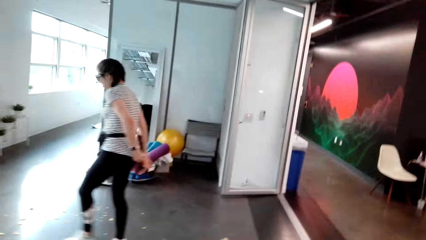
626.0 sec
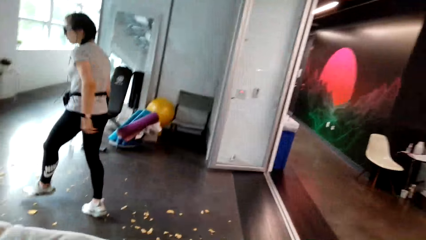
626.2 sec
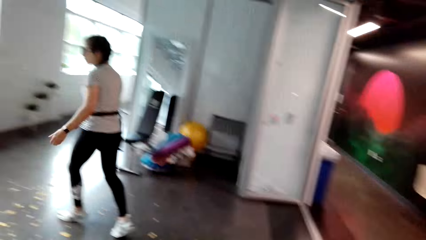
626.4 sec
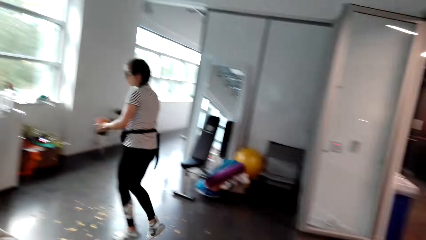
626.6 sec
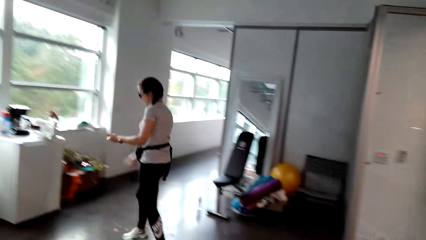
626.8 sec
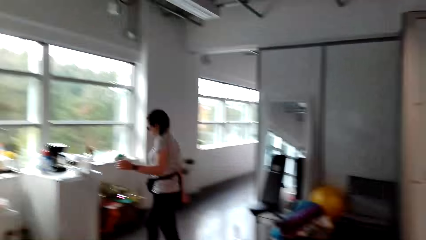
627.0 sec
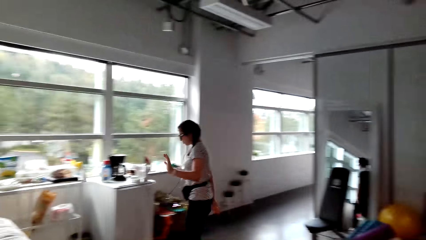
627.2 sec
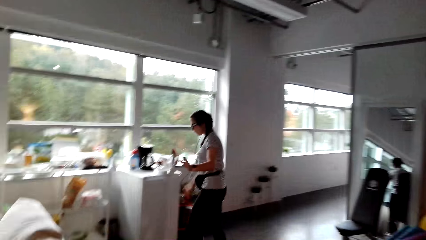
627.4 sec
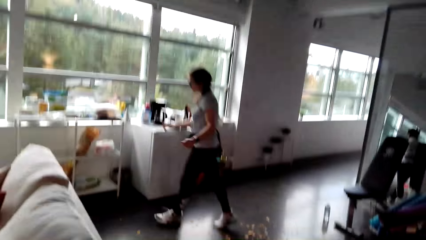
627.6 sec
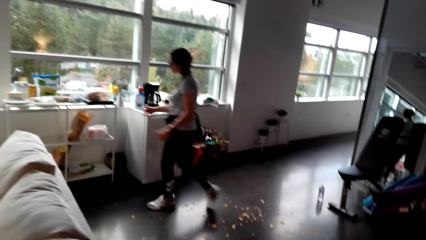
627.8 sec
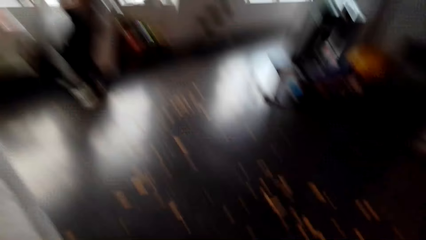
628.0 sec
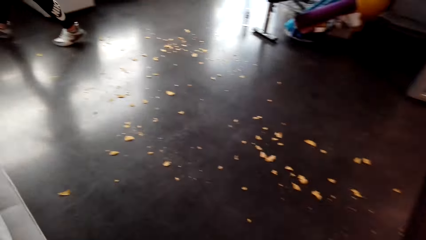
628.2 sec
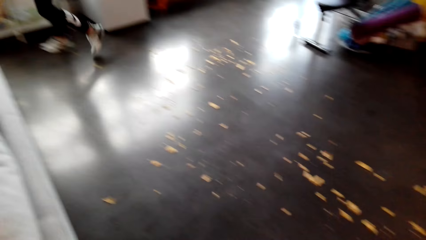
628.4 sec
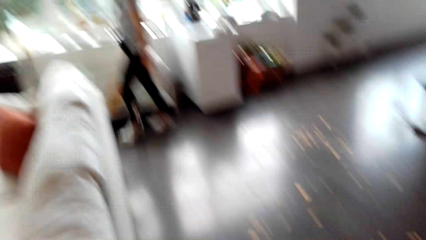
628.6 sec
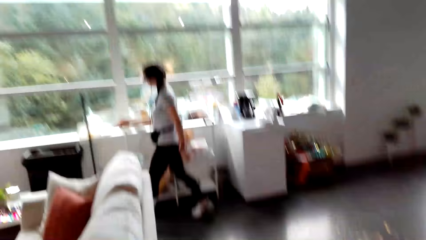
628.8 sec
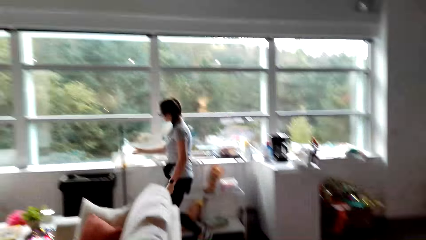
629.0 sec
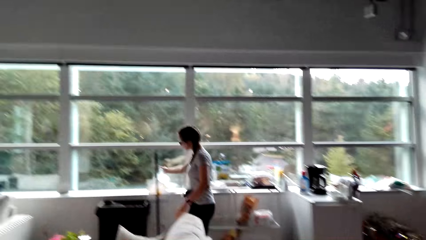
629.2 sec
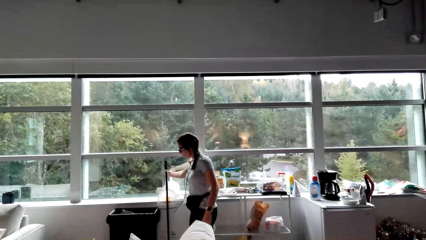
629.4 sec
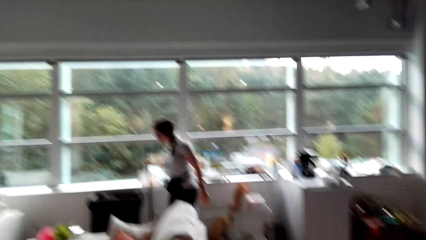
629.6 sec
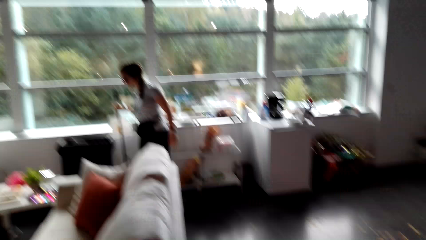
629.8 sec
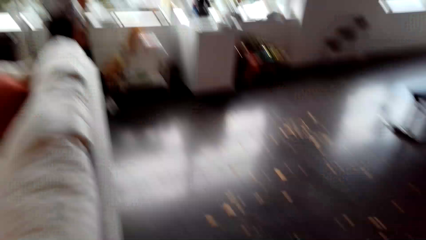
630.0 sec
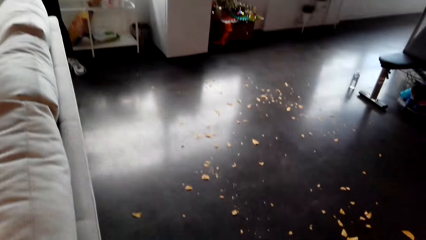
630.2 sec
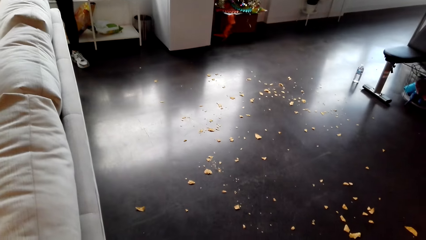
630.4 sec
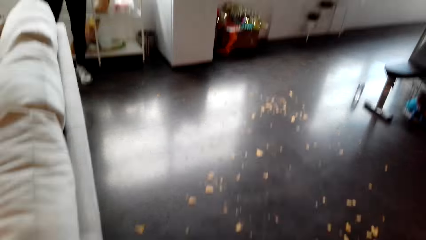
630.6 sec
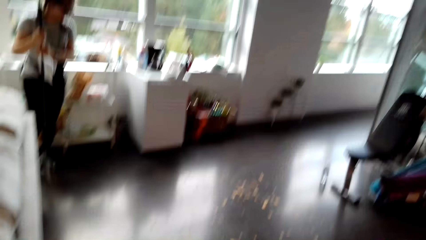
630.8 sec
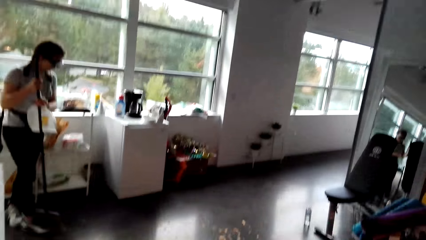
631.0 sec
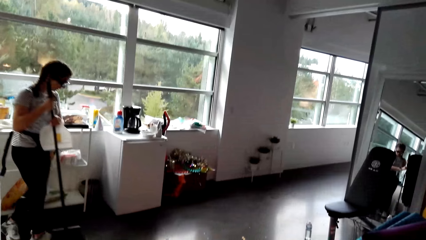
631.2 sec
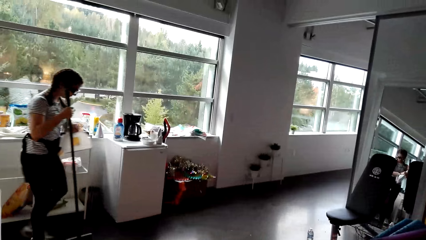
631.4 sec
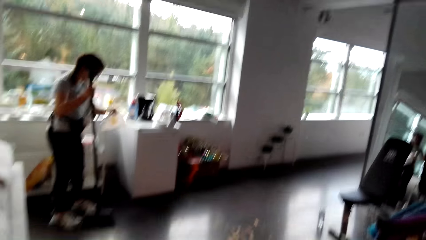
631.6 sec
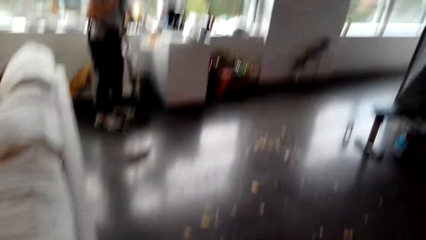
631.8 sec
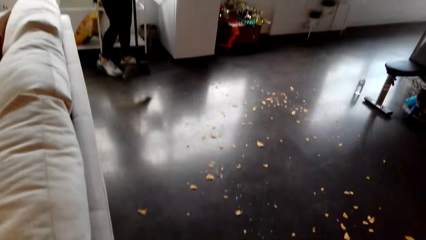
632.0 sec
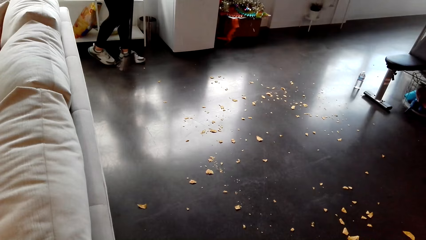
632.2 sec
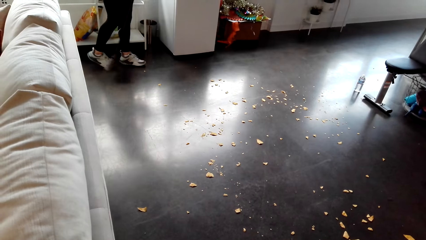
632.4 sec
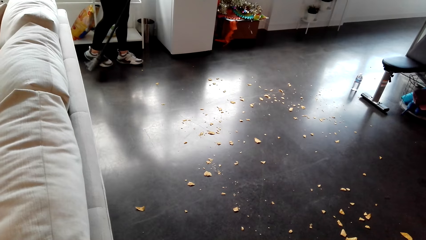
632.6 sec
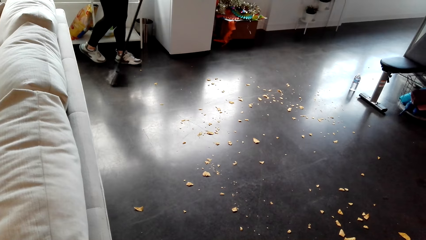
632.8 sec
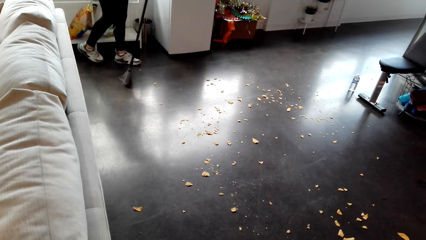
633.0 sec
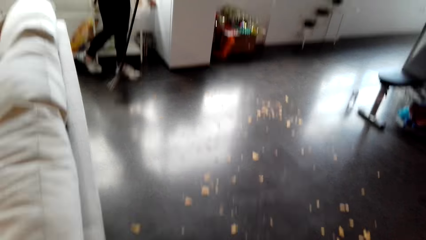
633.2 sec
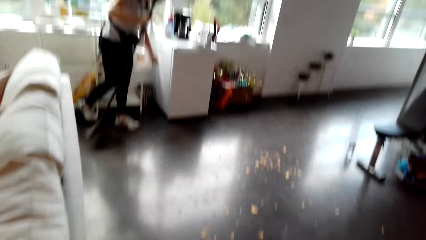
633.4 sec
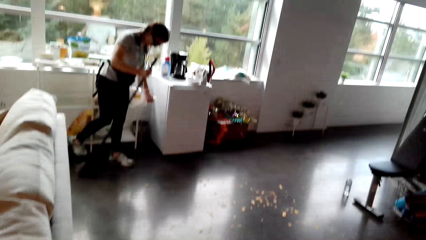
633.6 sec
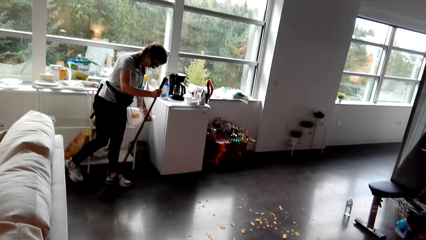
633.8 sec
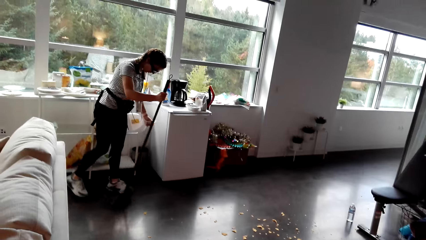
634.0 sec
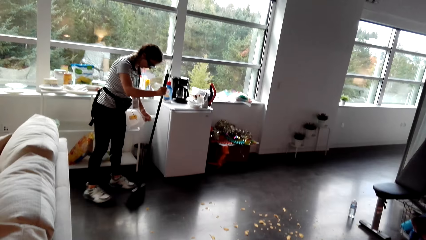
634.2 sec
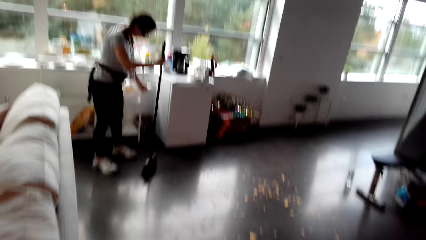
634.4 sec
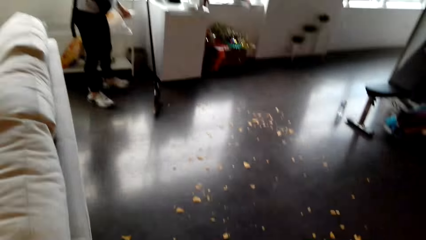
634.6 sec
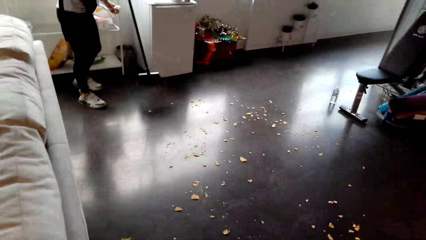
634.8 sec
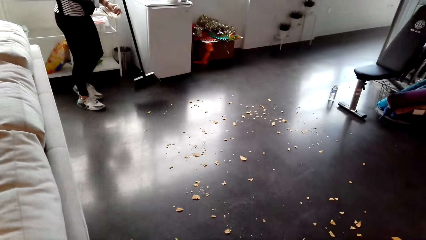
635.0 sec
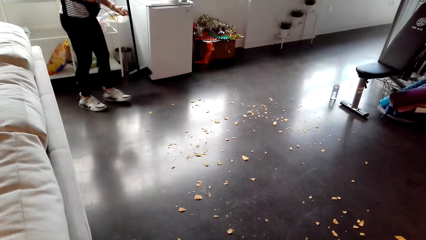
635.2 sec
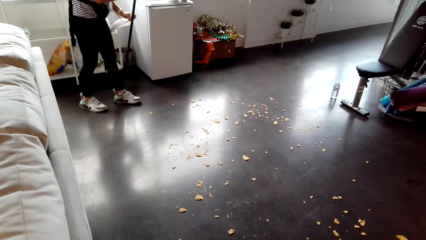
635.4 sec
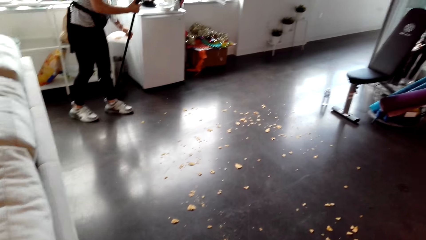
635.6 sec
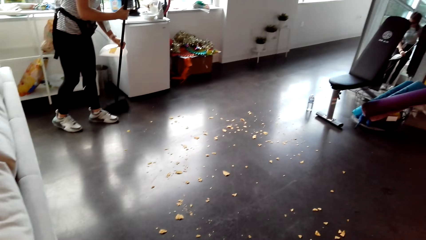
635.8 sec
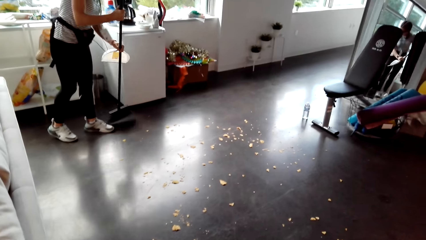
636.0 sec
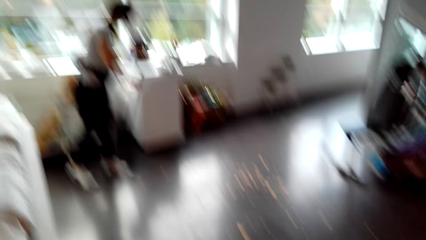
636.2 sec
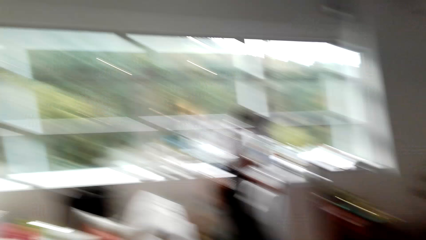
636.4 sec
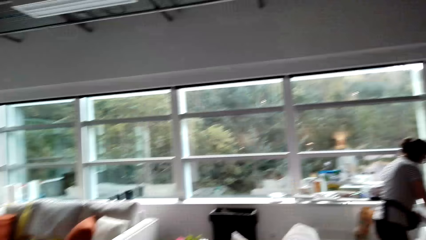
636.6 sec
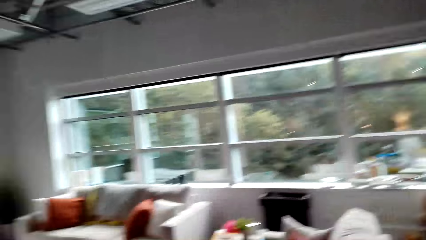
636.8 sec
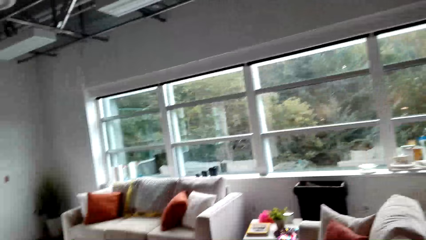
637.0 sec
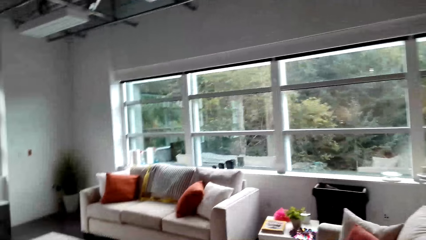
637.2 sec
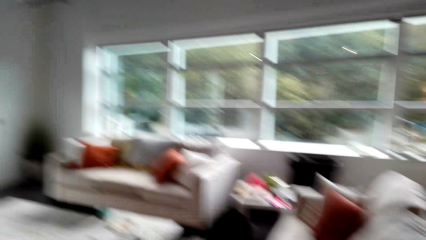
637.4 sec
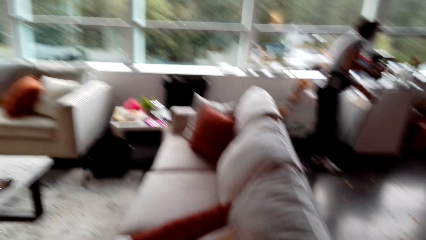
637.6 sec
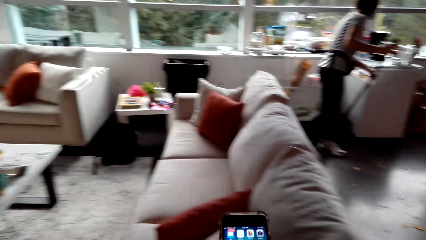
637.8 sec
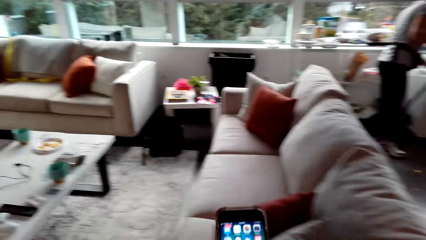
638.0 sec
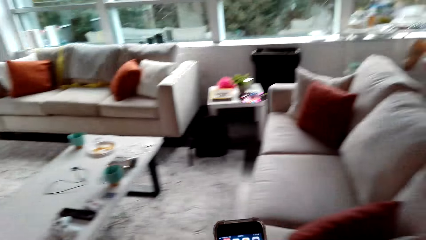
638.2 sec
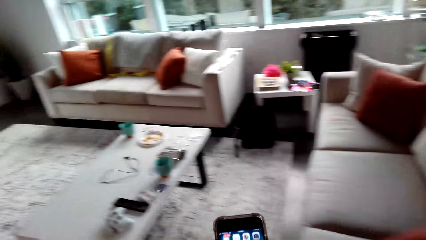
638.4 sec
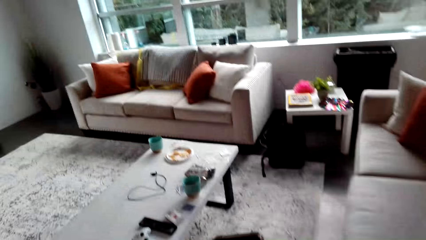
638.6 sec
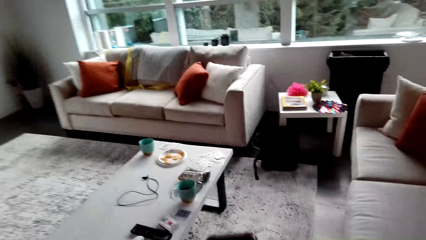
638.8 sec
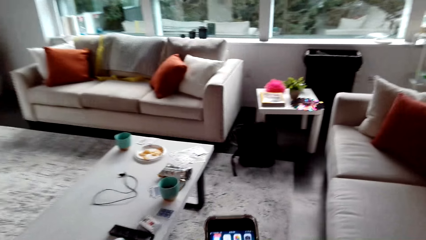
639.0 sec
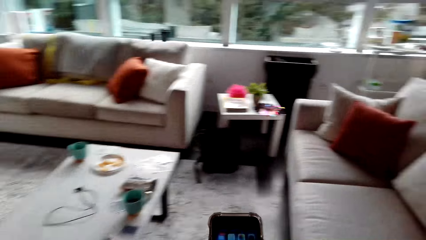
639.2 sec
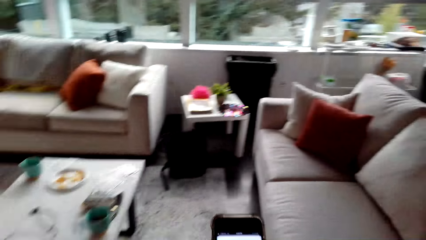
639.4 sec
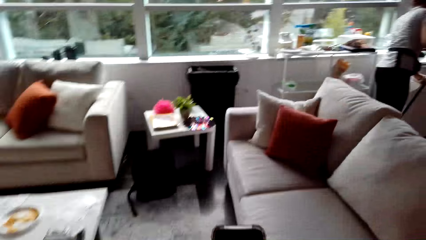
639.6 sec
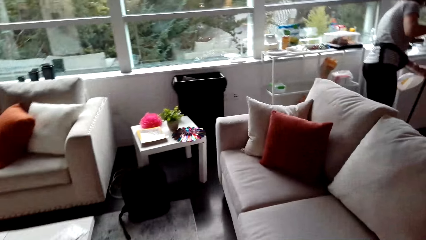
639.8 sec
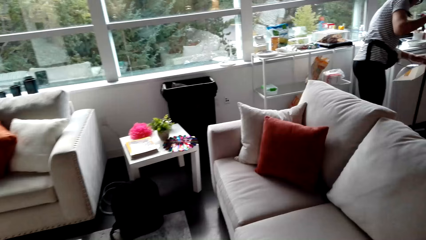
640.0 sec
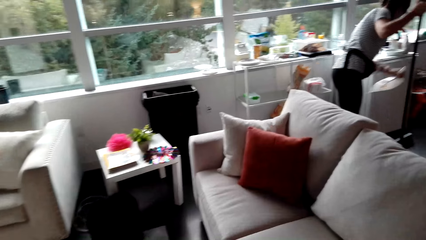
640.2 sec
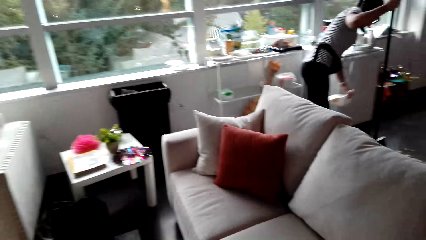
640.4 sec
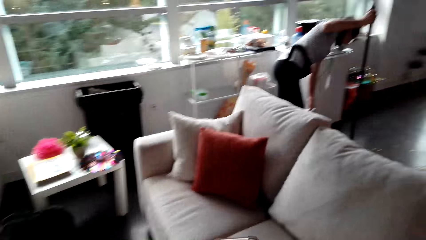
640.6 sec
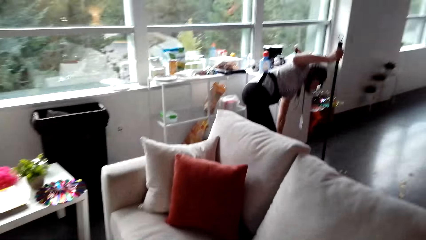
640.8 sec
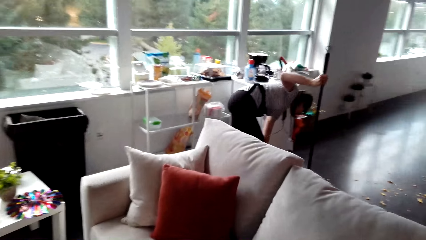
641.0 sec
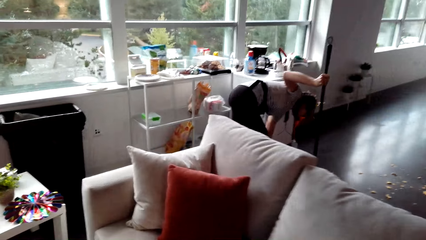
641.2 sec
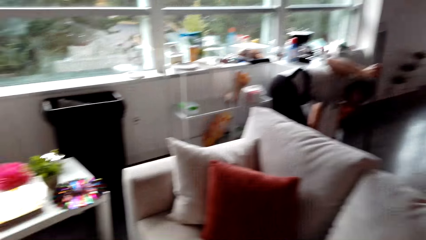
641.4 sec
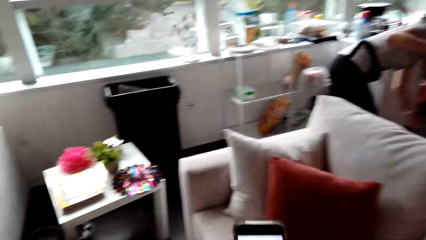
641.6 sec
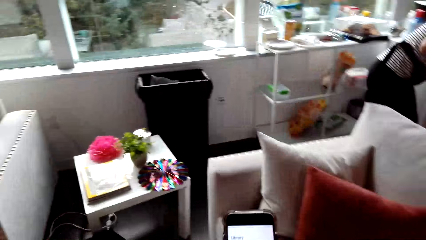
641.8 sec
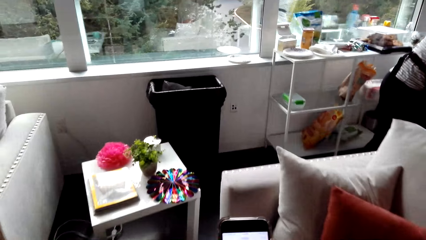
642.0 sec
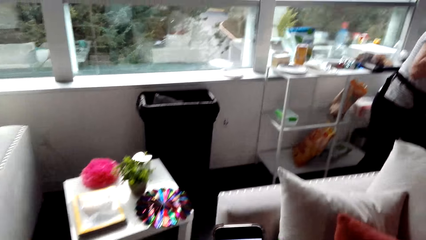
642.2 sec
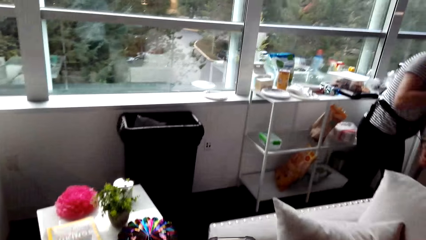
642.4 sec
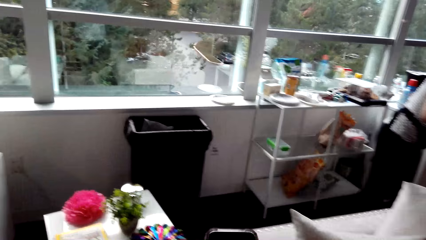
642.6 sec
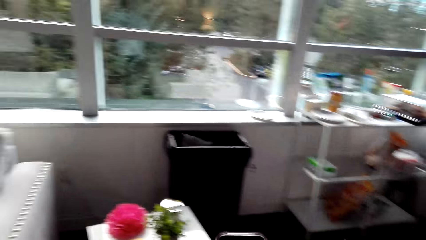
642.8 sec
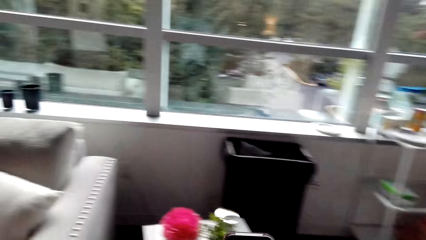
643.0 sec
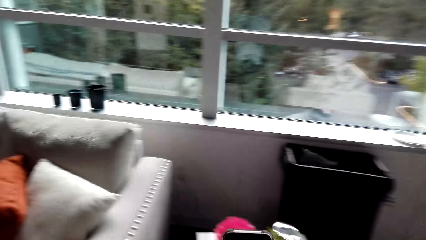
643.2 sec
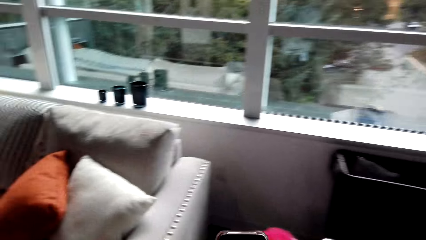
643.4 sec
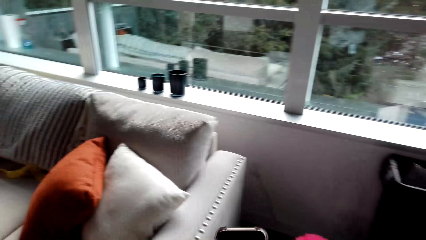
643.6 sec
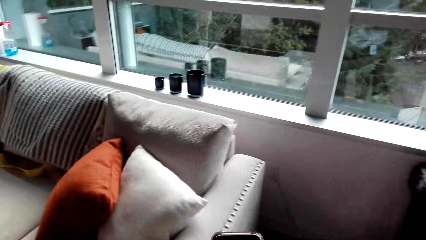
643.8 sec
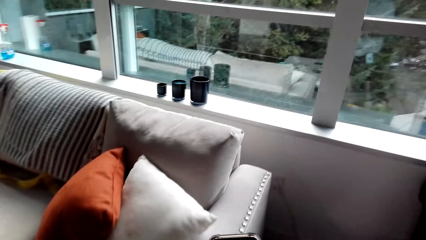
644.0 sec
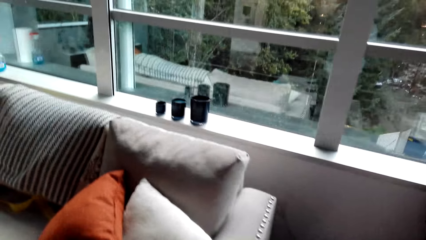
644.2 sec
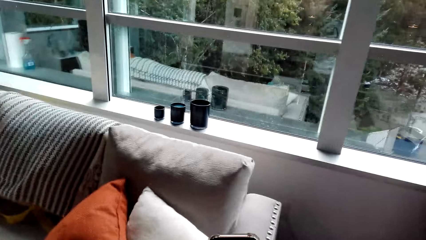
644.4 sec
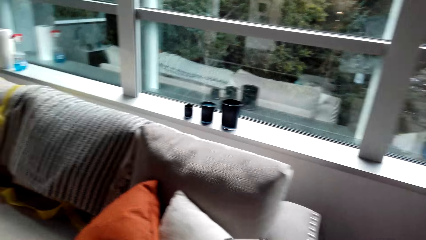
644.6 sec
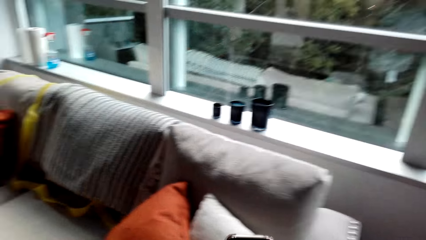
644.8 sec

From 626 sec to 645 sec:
The camera wearer interacts with a person. The person picks up a broom and walks across the house. The camera wearer looks around. The person sweeps the floor with the broom. The camera wearer is with the person. They look around the house, walk across the house, and use a phone.
